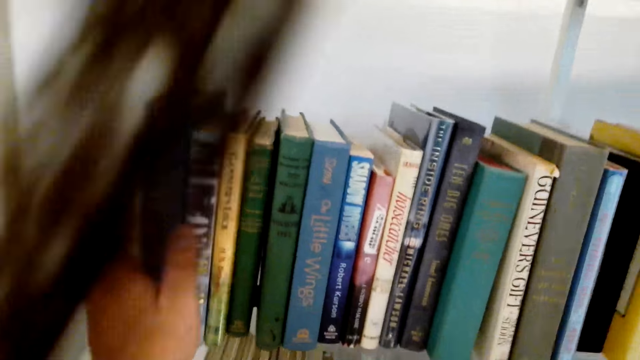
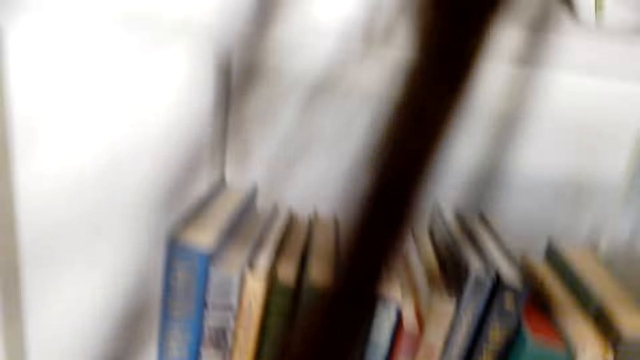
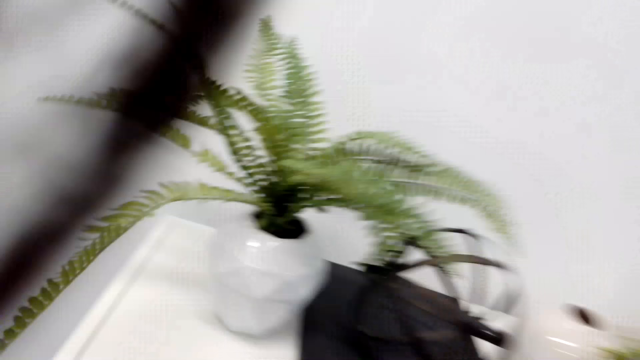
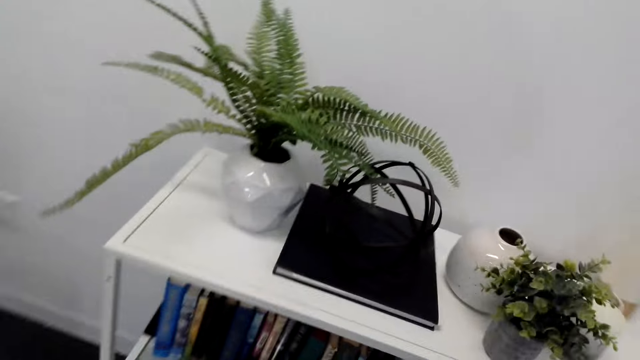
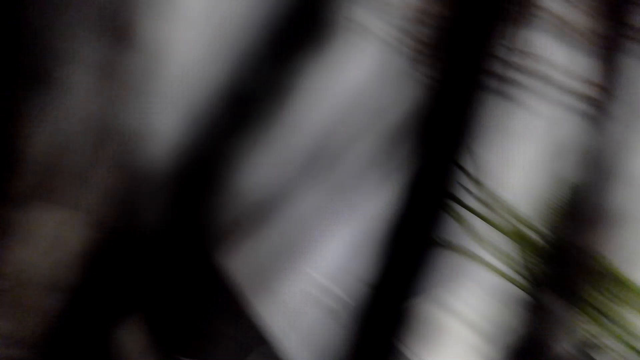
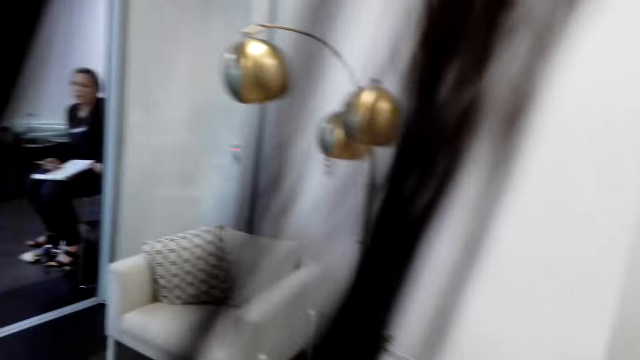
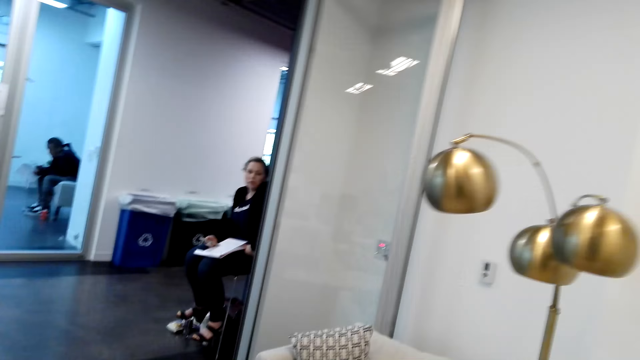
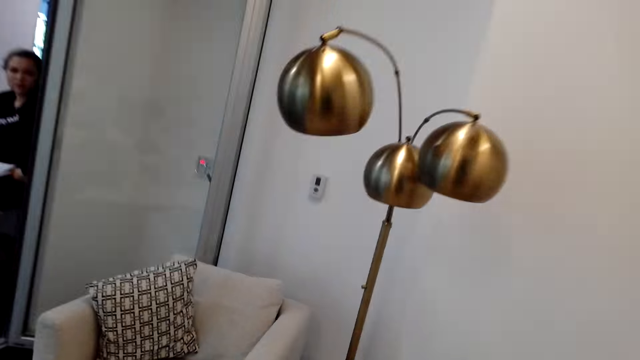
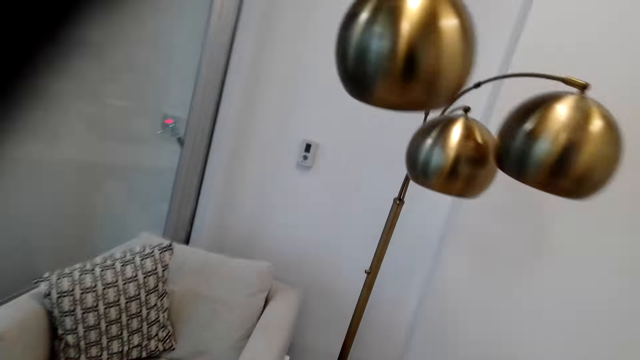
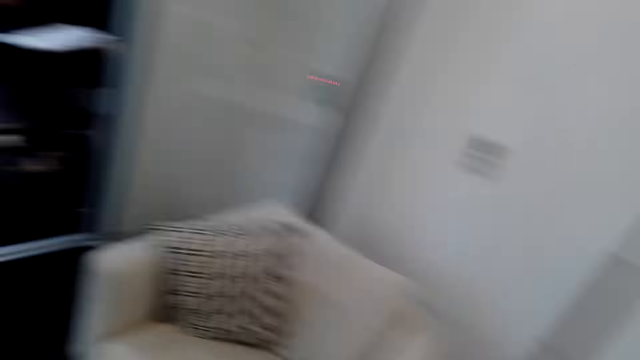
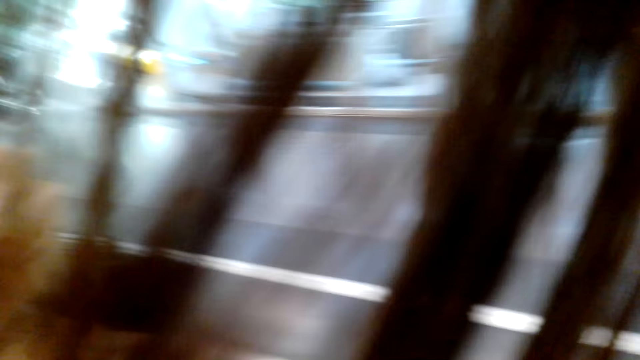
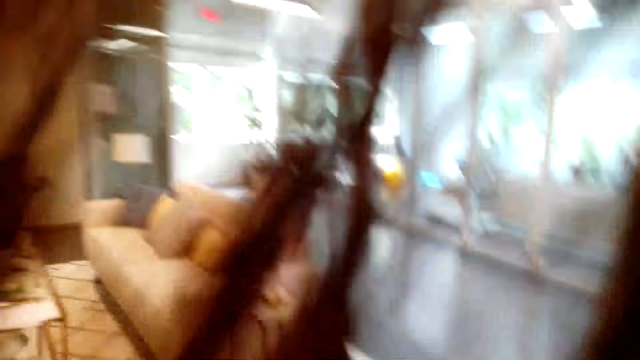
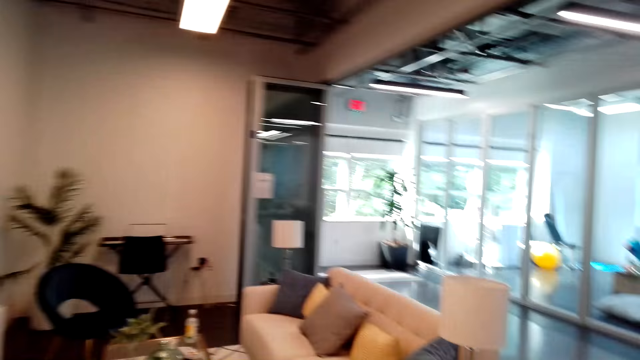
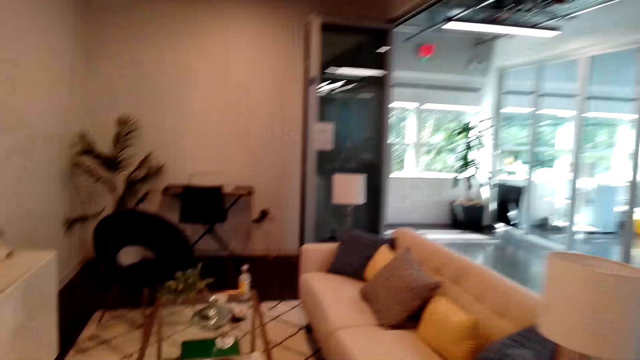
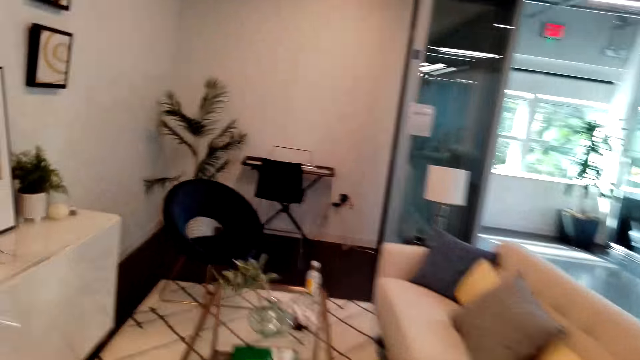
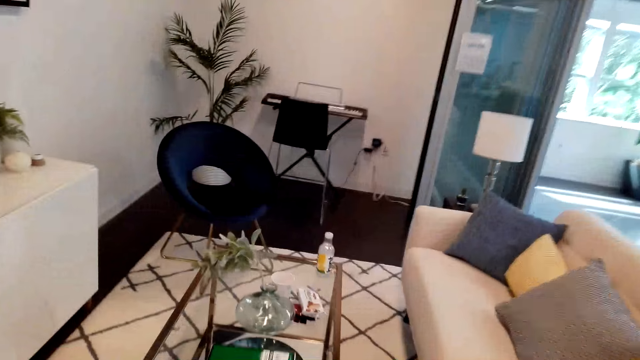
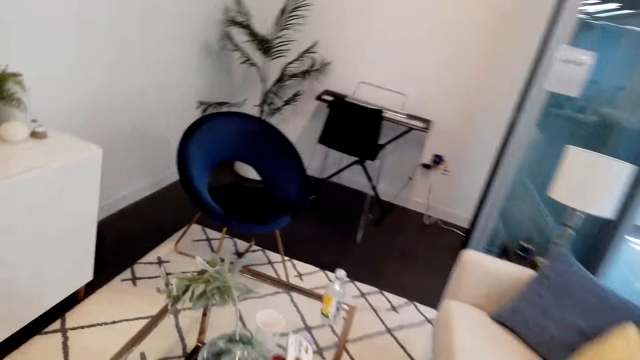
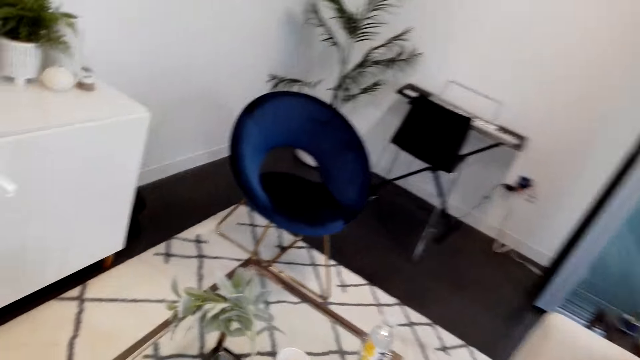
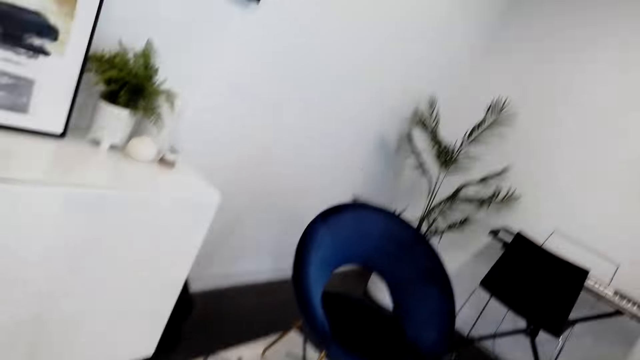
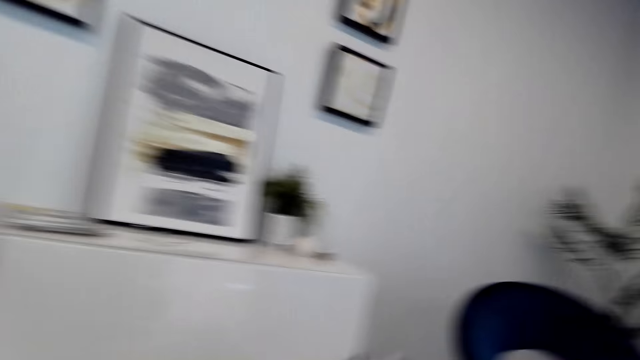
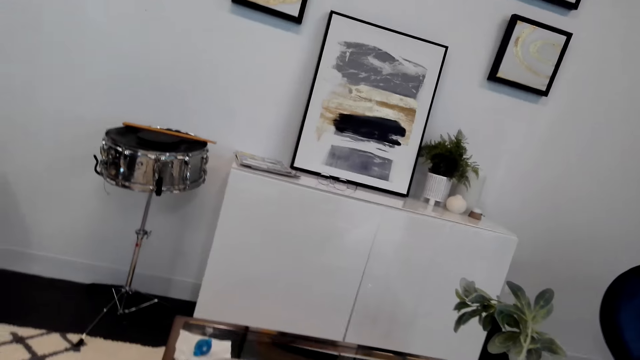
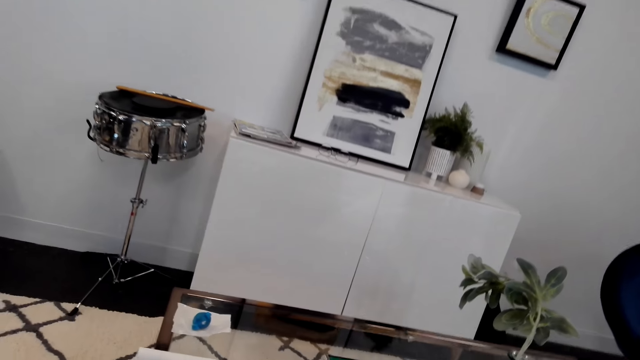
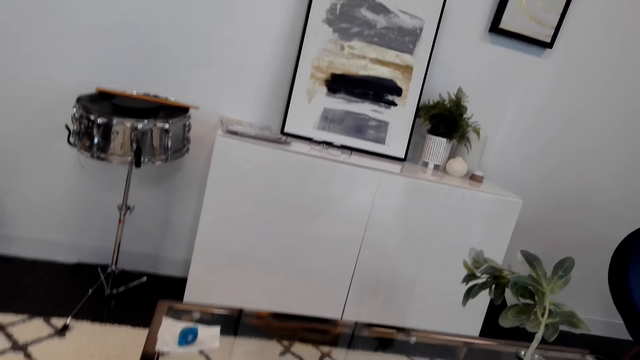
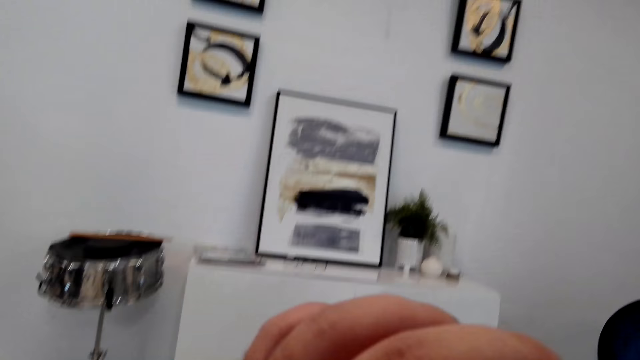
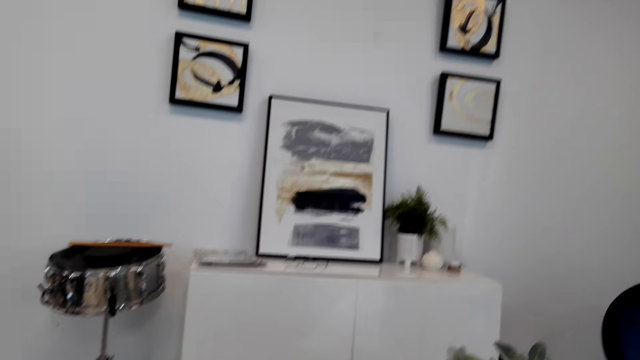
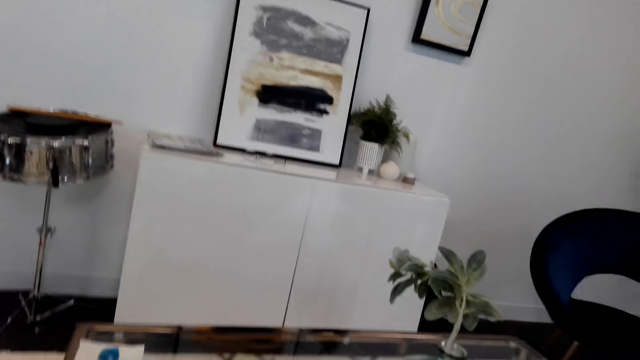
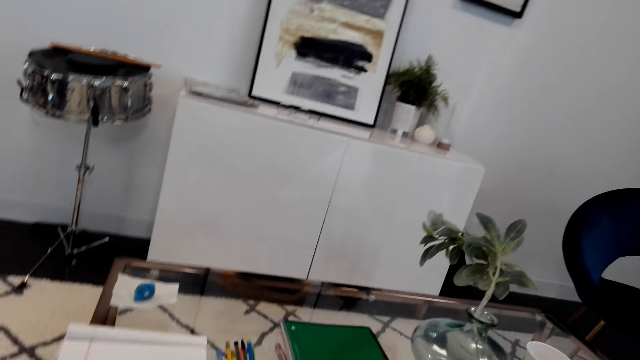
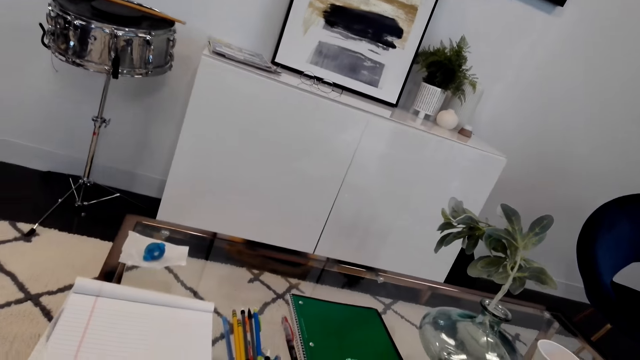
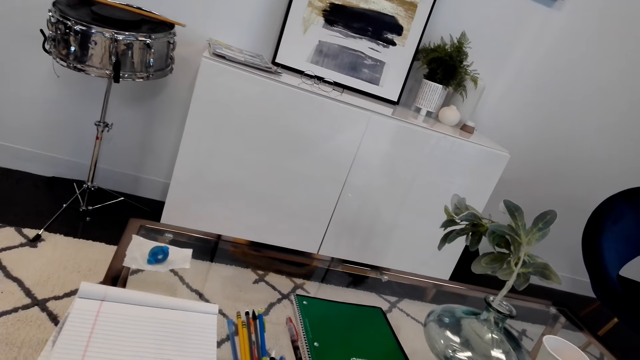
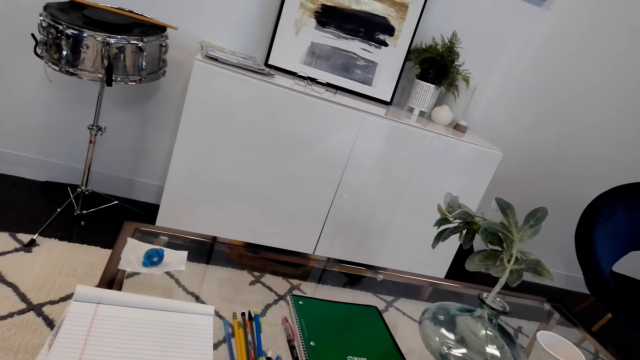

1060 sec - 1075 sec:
The camera wearer looks around. They look at a woman. The camera wearer walks around. They look around, walk, and lift a hand.

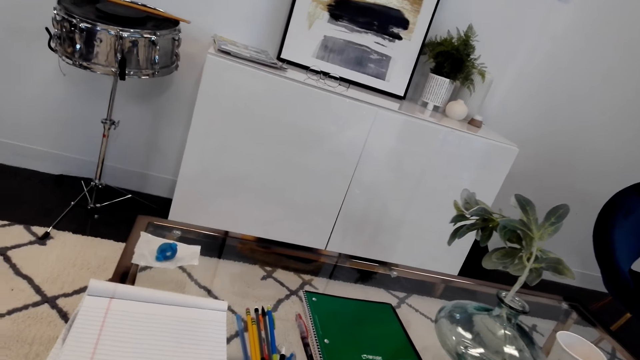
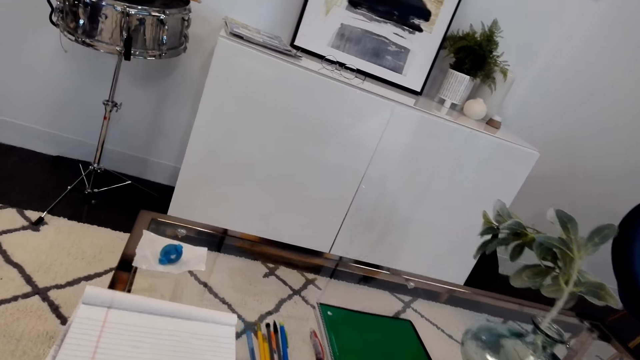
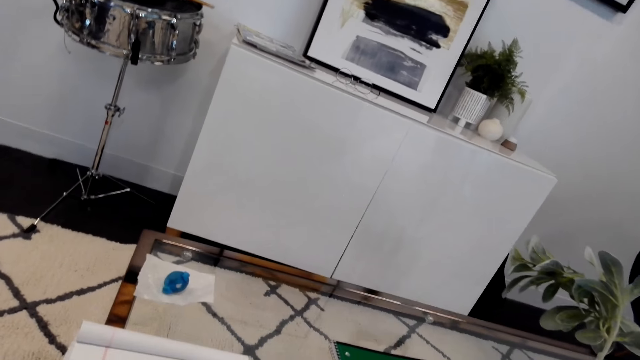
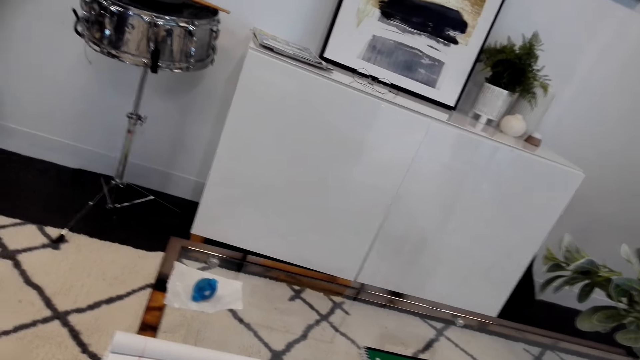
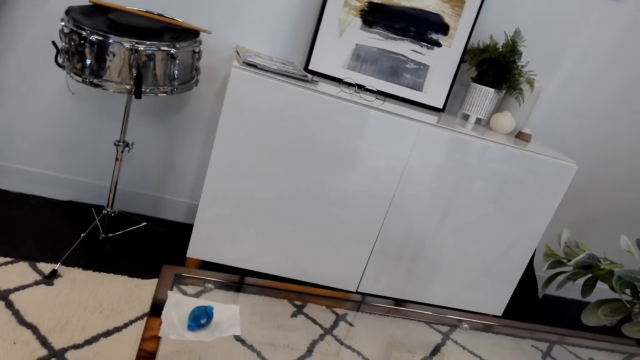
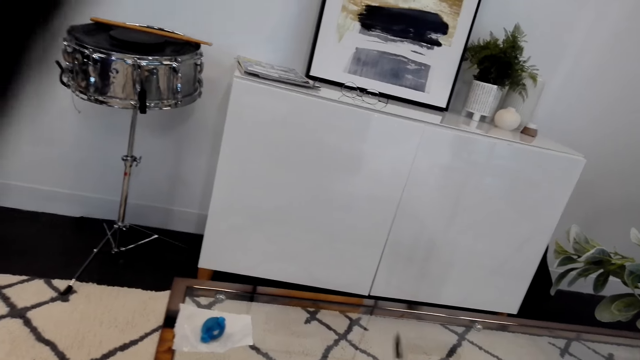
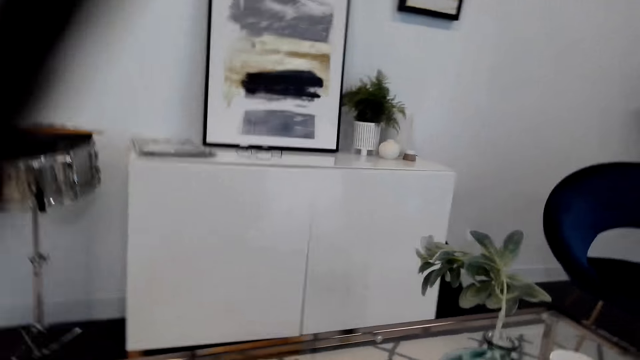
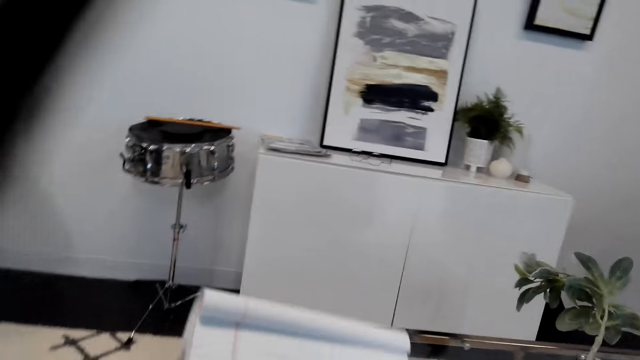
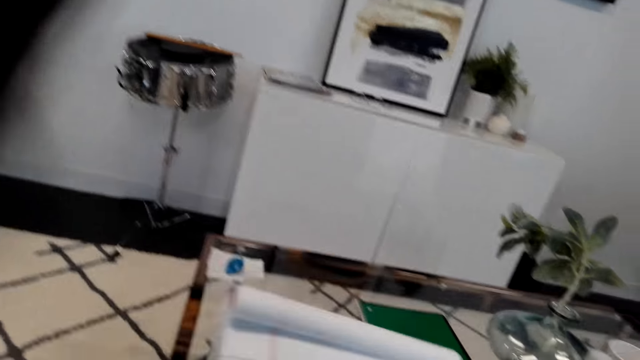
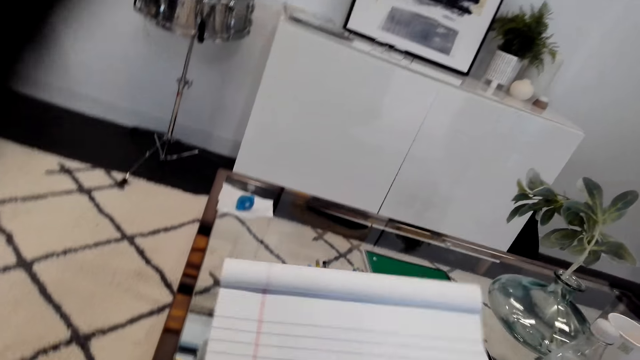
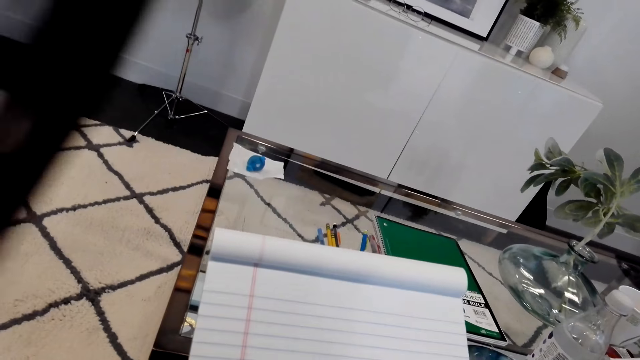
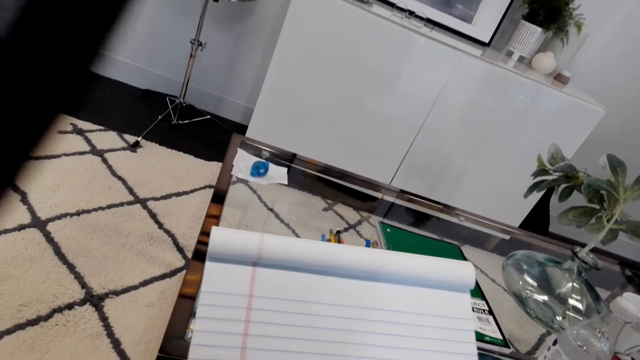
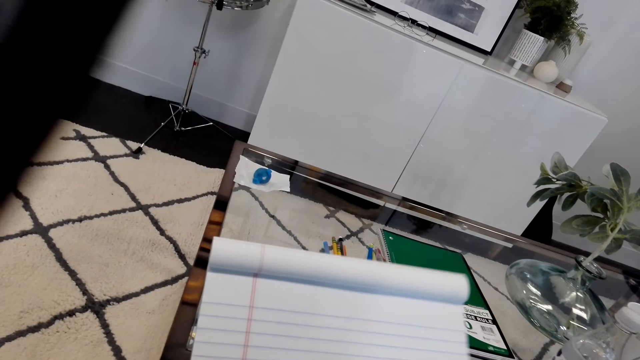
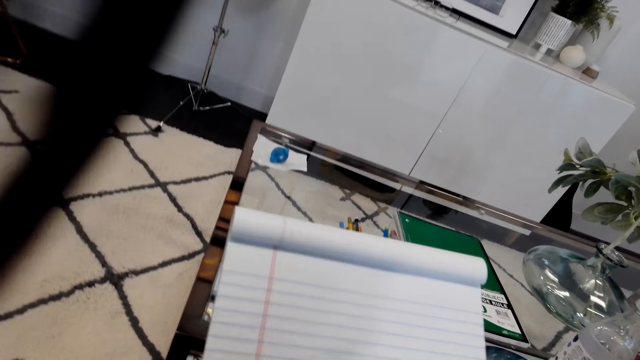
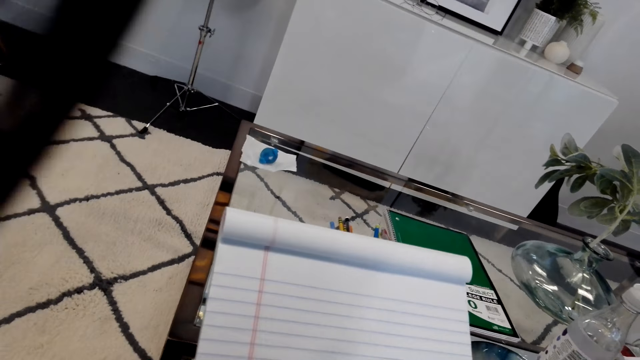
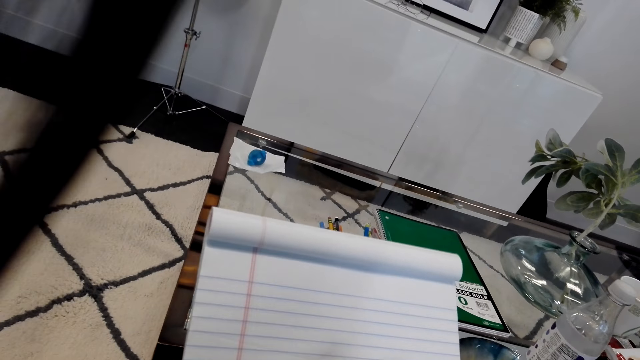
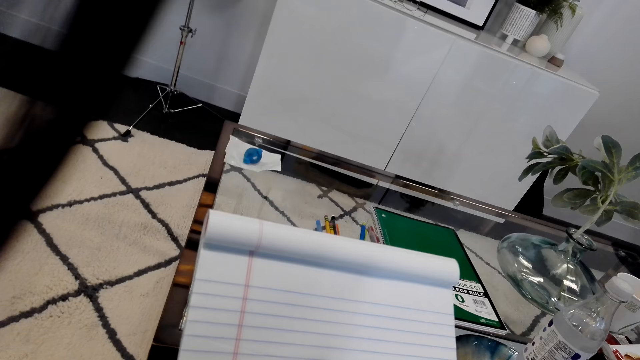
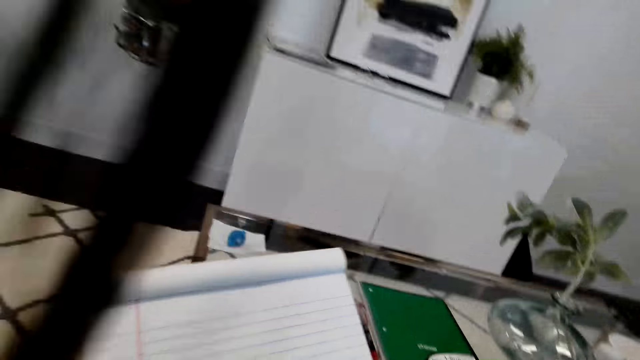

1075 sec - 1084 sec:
The camera wearer looks at a table. They sit down. They take a book of writing and a pen.
